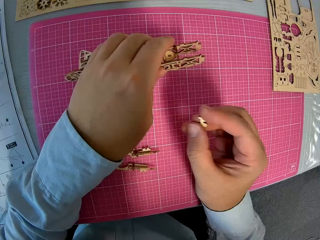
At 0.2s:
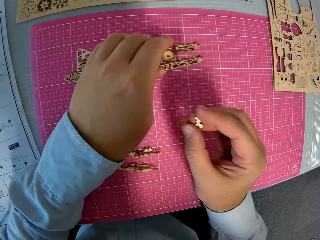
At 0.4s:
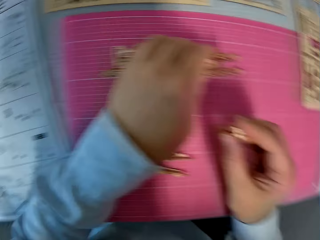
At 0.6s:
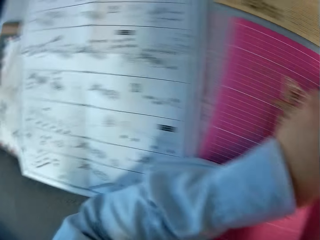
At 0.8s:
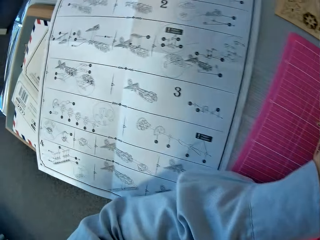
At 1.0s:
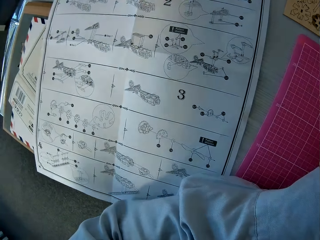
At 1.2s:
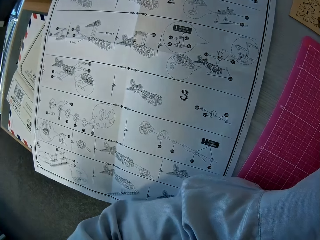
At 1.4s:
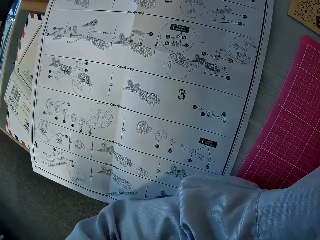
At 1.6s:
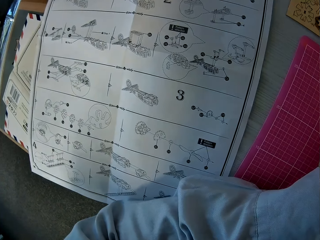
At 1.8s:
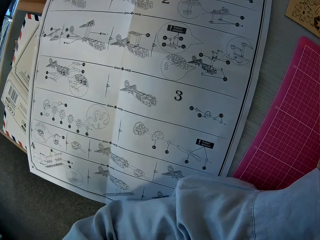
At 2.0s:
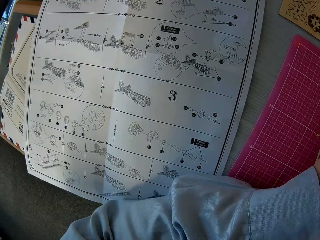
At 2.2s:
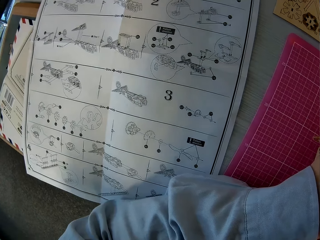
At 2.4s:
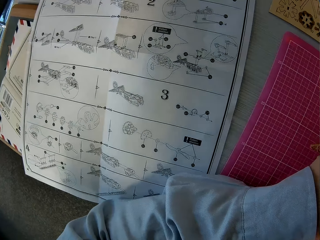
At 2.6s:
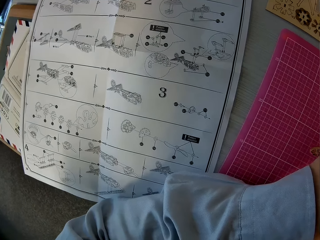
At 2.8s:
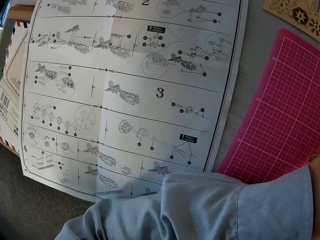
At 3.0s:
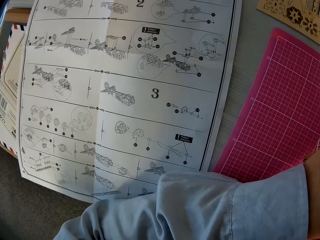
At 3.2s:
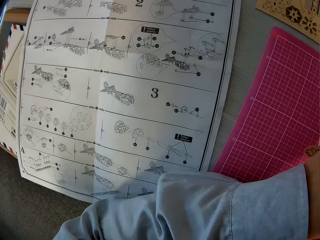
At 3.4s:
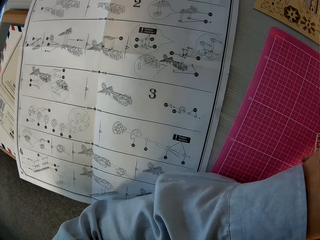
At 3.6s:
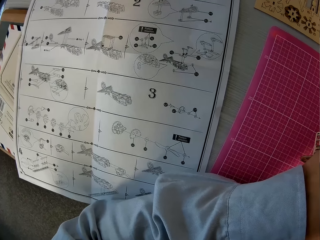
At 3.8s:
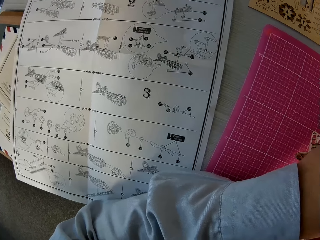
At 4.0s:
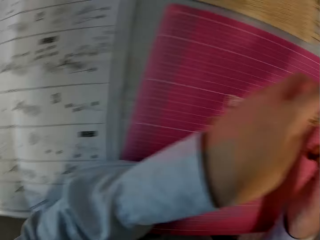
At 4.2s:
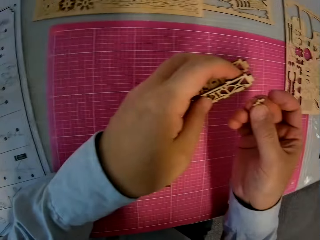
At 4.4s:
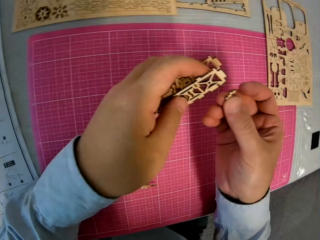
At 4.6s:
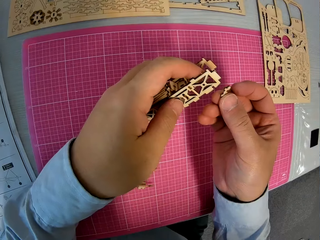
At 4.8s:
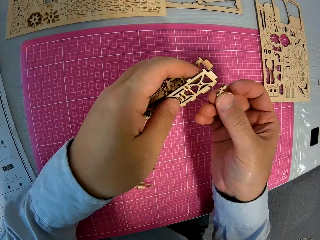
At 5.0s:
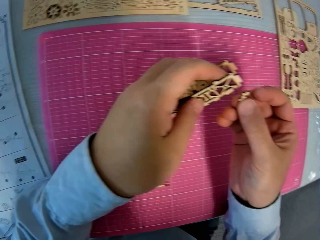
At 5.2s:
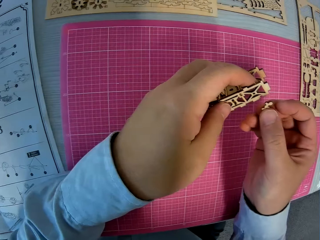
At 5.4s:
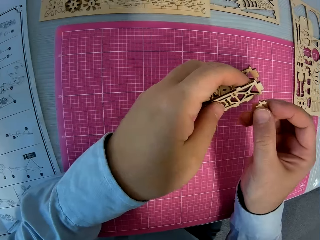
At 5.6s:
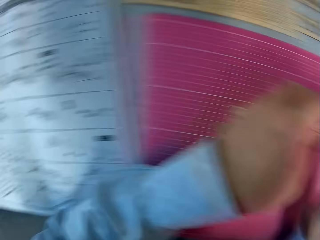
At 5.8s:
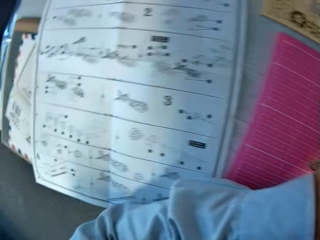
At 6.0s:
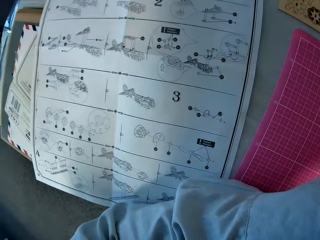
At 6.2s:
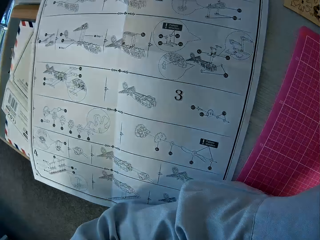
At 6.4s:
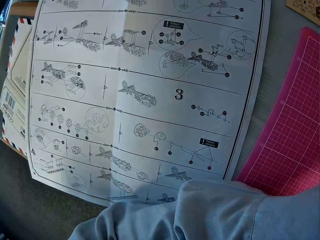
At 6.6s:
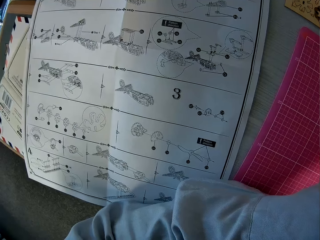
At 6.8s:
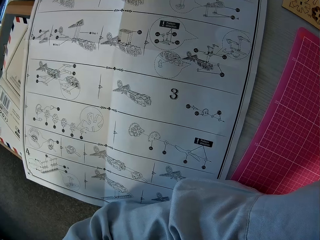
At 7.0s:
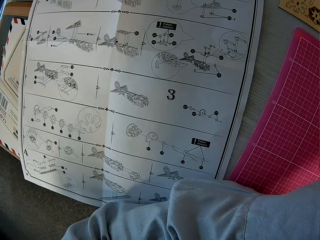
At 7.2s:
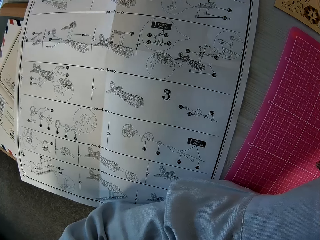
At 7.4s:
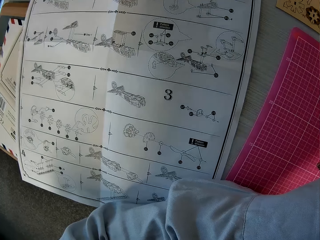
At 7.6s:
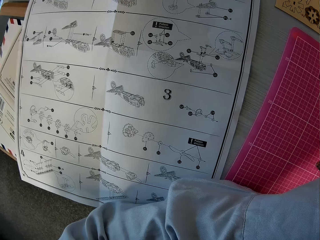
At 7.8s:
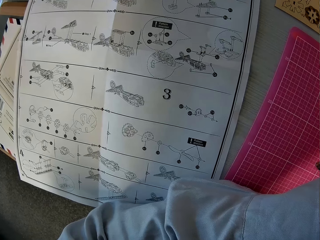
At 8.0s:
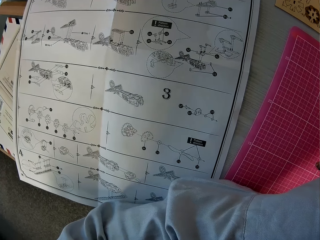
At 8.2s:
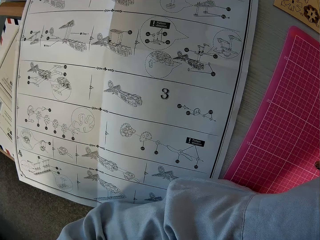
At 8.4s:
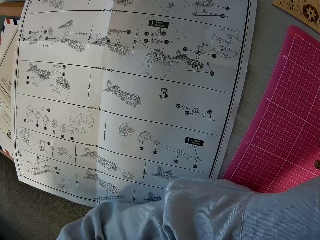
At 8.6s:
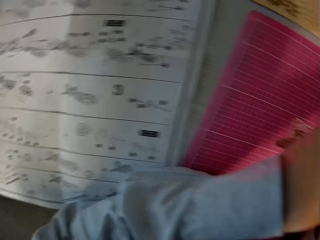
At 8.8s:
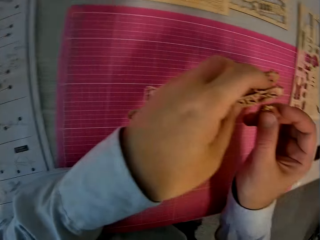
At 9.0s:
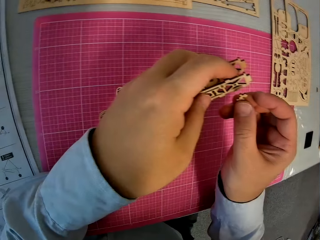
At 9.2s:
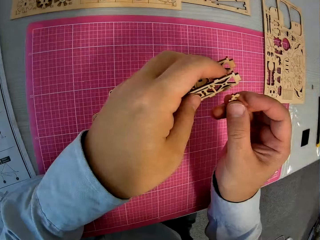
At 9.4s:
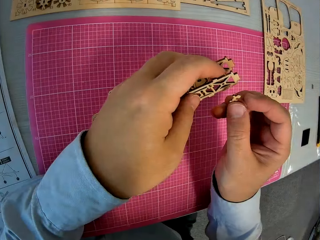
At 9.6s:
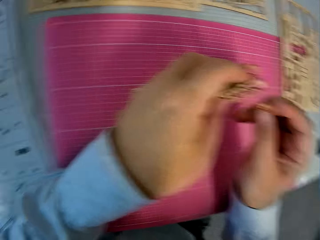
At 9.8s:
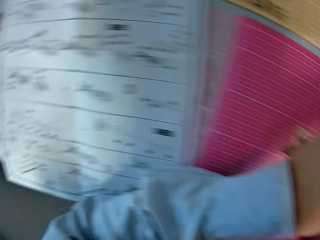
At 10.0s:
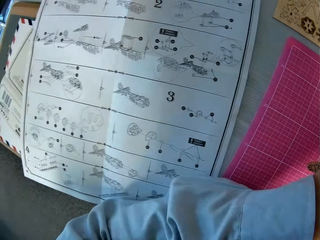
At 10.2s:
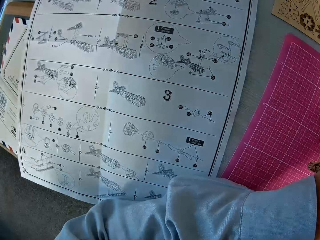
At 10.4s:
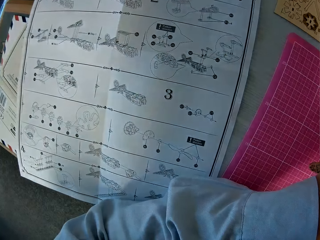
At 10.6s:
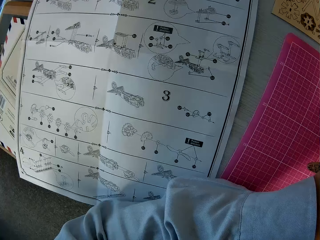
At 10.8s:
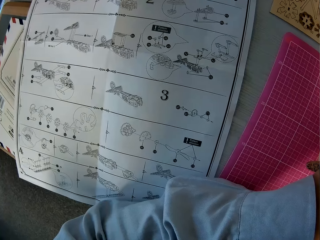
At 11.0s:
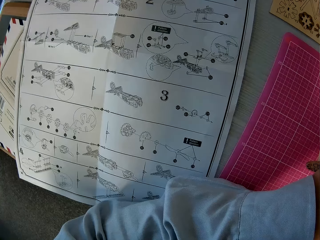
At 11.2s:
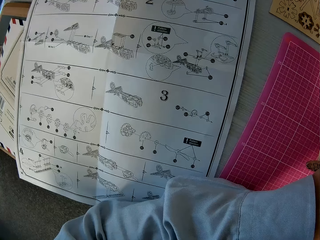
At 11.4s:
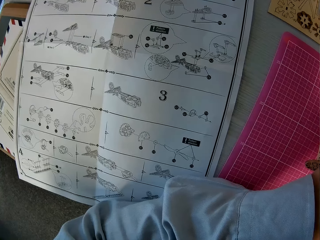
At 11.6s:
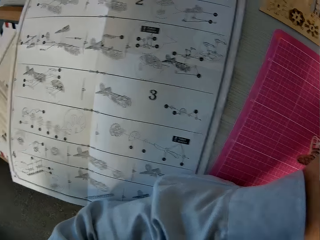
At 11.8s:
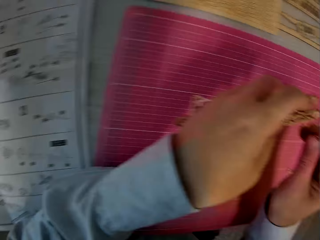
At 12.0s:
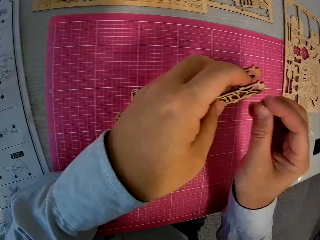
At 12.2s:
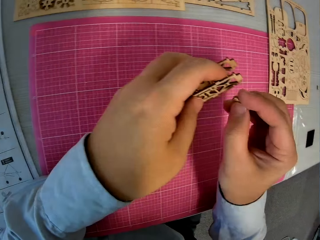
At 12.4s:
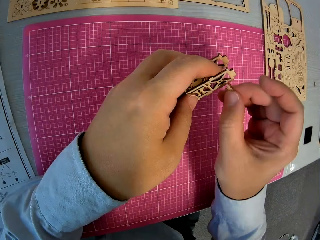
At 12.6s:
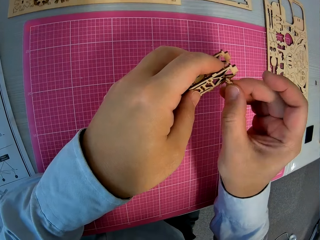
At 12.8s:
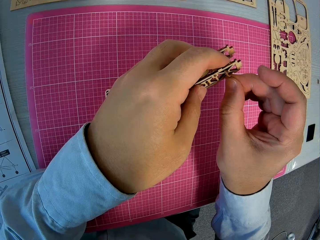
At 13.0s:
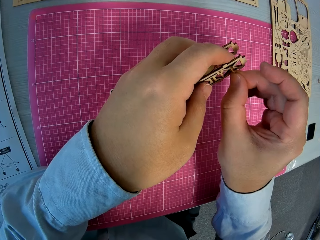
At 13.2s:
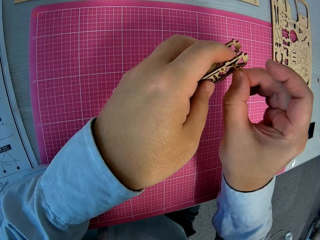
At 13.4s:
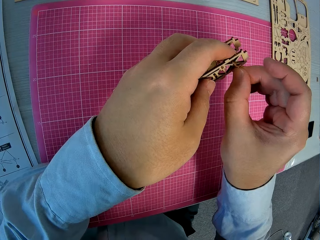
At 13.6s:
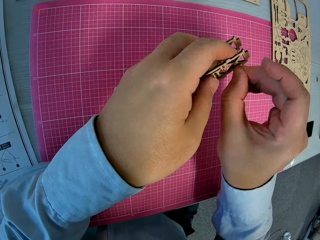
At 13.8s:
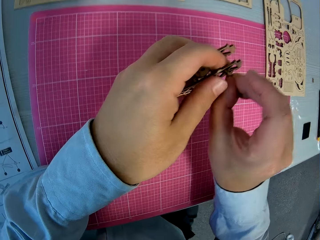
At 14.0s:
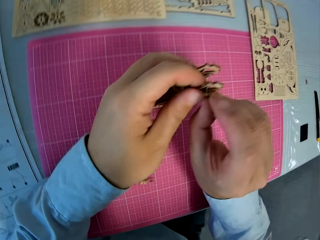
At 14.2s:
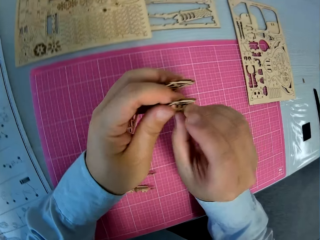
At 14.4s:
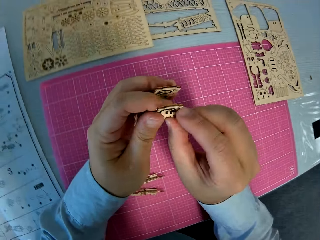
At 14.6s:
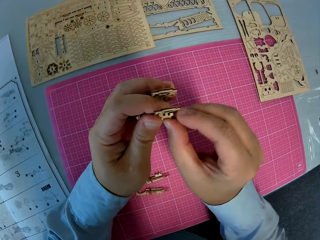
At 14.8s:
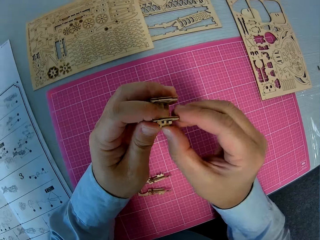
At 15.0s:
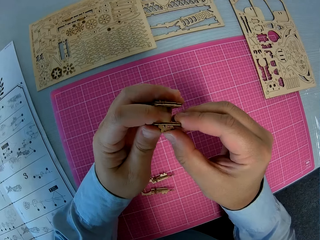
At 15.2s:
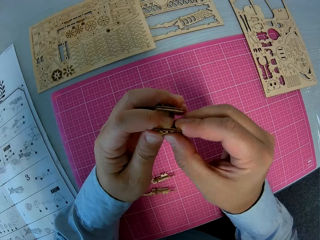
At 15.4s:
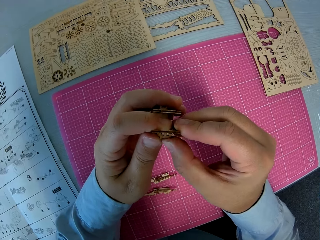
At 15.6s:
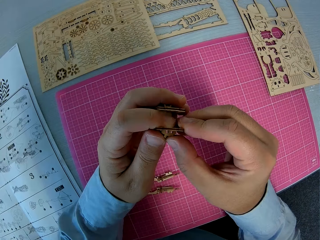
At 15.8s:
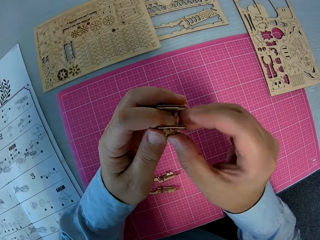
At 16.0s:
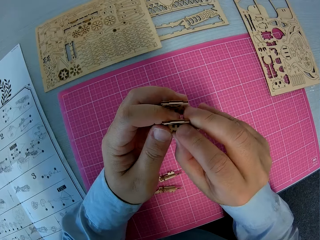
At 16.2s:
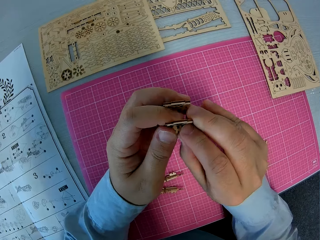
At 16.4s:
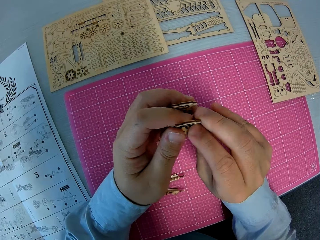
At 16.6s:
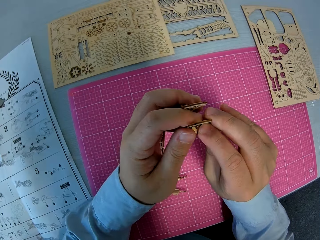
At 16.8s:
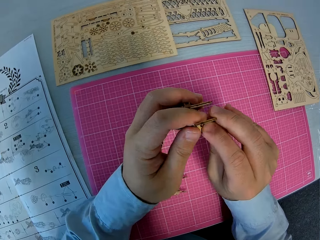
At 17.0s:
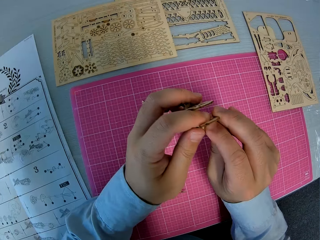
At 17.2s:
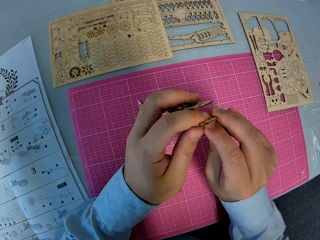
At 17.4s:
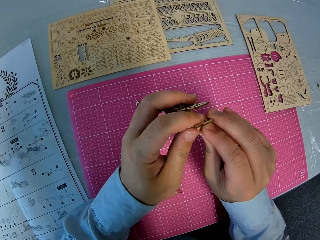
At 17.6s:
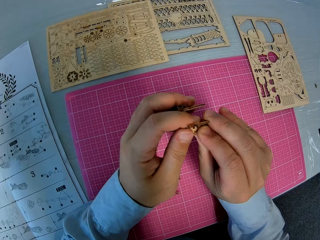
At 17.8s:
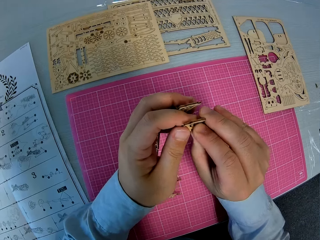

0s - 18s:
The camera wearer holds assembled wooden mechanical model pieces. He holds a piece of the wooden mechanical model with his left hand. He glances at an instruction manual. He looks at something. He looks at the manual paper. He looks at something. He looks at the manual paper. He attaches the wooden piece to the assembled wooden pieces.

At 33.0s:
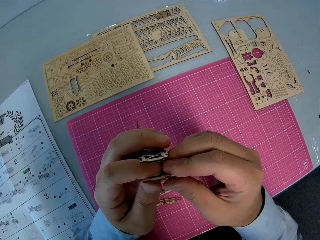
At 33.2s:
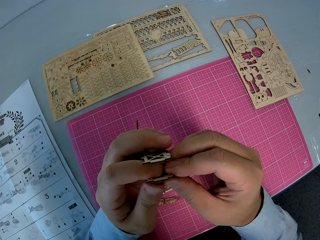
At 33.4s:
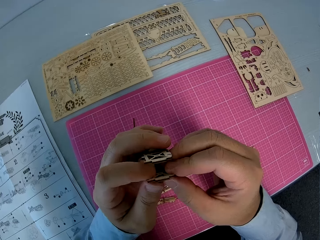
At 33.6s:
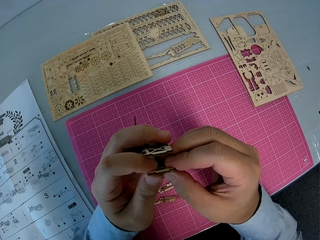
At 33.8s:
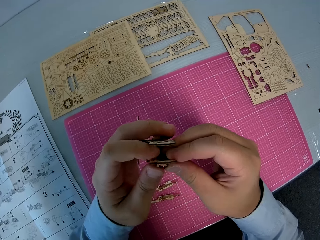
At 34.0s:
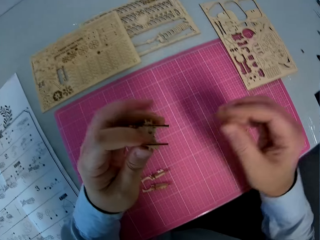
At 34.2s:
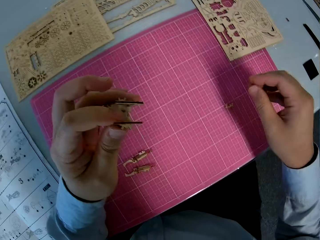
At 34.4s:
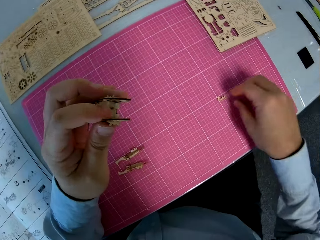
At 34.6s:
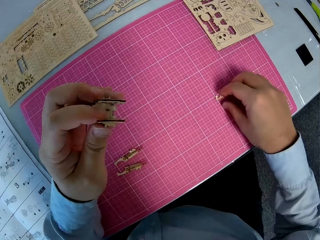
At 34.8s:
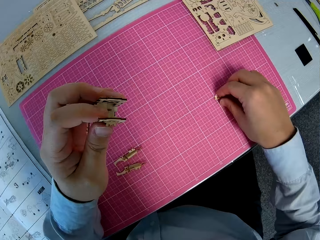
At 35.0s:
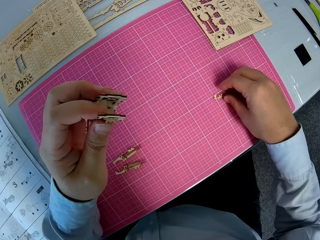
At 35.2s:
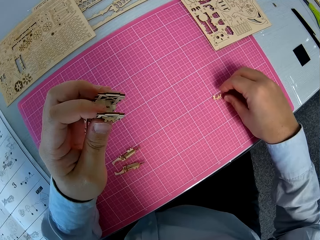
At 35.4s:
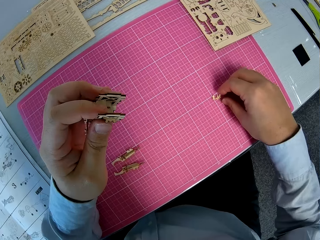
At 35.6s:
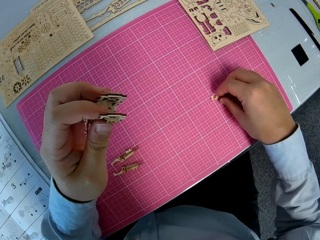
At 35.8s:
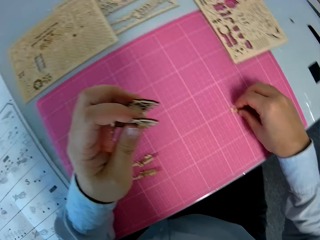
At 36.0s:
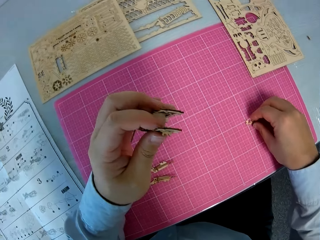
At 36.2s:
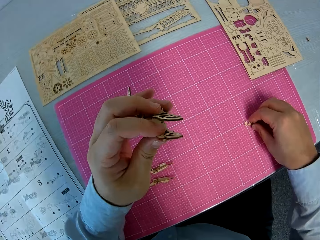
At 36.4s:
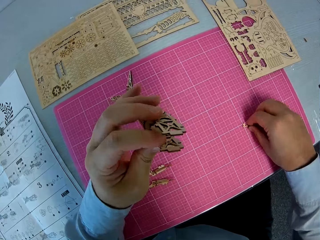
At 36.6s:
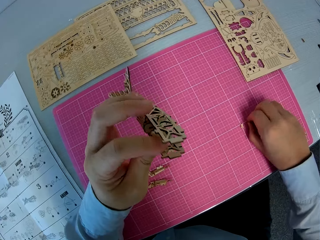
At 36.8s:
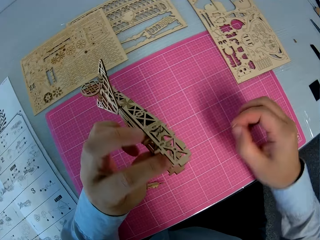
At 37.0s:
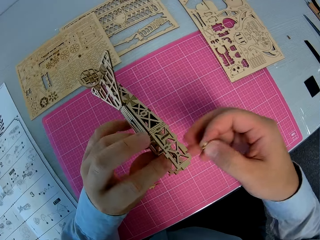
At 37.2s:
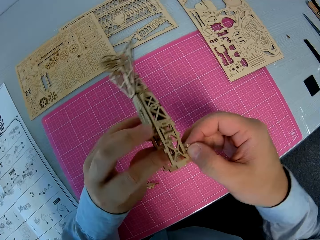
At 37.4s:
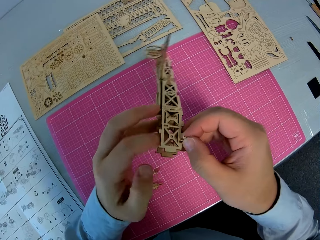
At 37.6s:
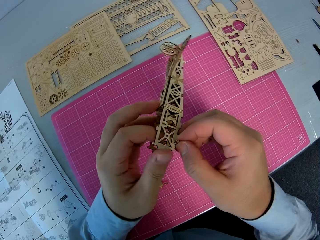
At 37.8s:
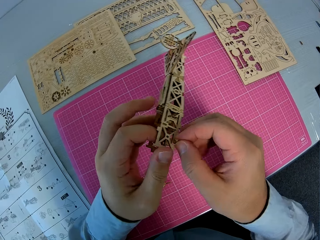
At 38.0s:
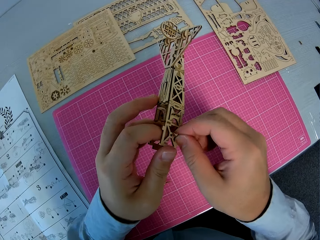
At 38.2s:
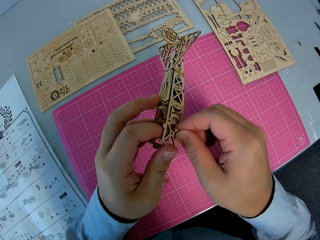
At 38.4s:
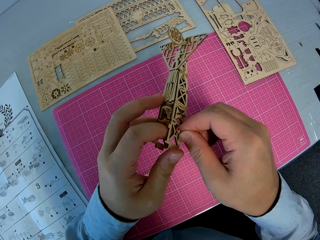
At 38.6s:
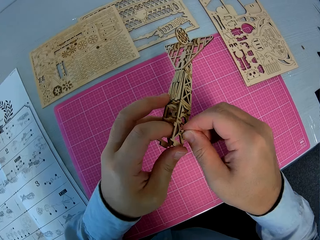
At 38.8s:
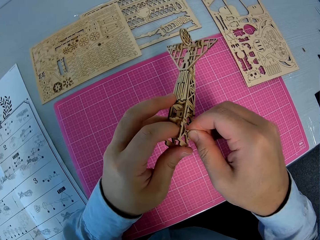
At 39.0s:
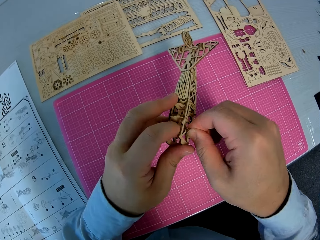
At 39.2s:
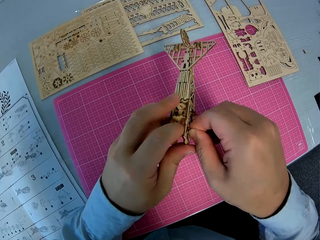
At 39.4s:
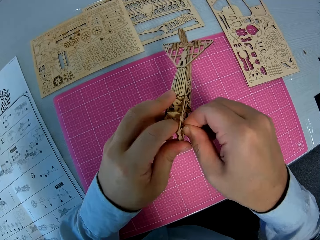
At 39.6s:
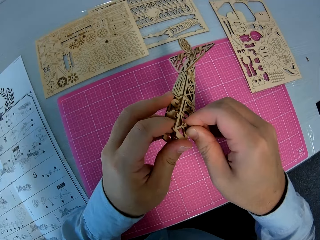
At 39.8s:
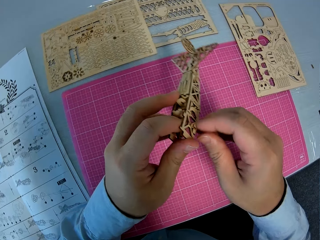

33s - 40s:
The camera wearer picks up a wooden piece from a cutting sheet on a table. They attach the wooden piece to the assembled wooden pieces.
